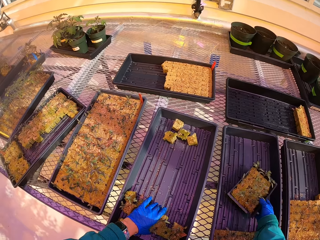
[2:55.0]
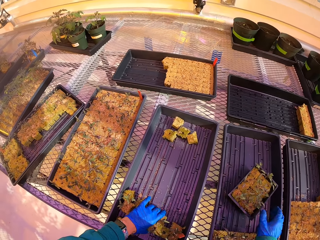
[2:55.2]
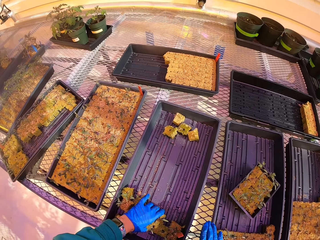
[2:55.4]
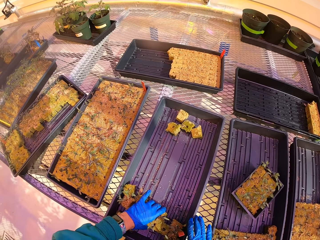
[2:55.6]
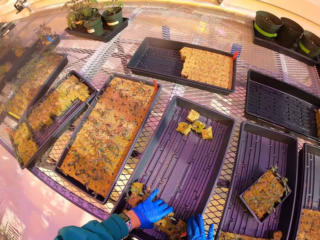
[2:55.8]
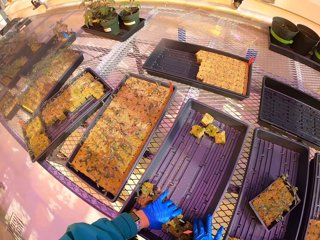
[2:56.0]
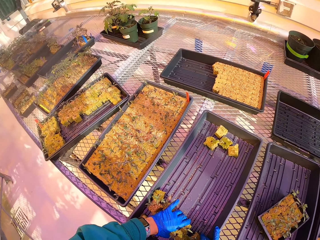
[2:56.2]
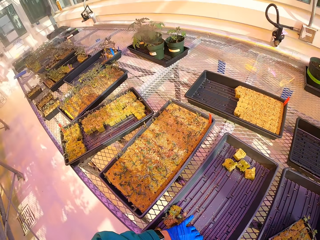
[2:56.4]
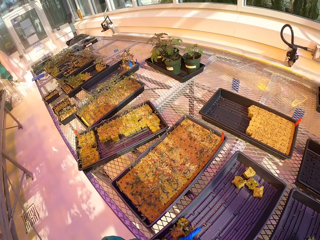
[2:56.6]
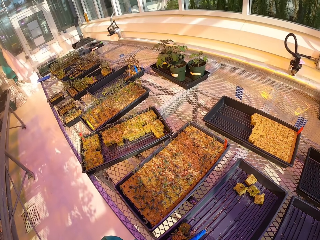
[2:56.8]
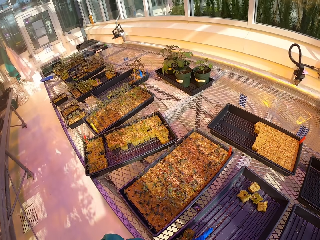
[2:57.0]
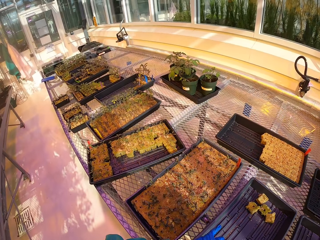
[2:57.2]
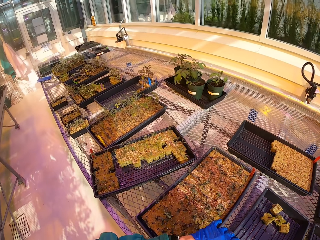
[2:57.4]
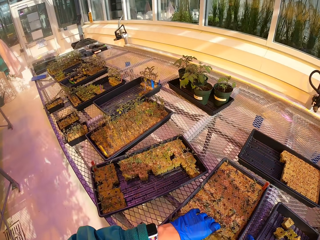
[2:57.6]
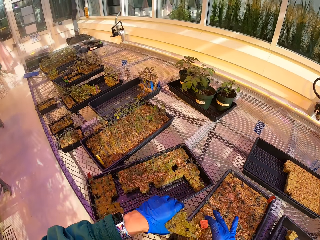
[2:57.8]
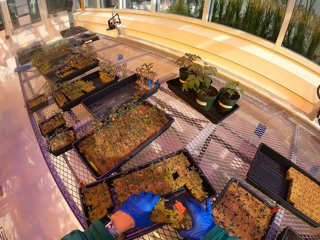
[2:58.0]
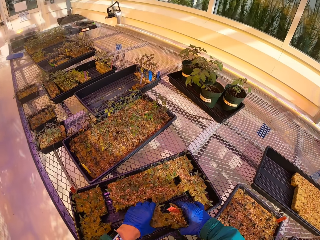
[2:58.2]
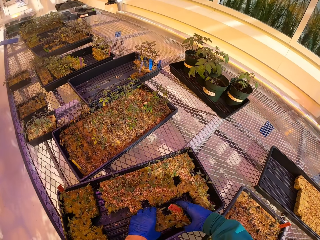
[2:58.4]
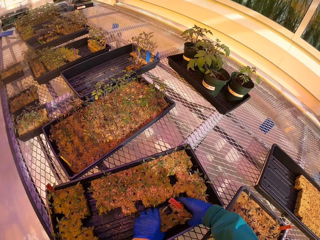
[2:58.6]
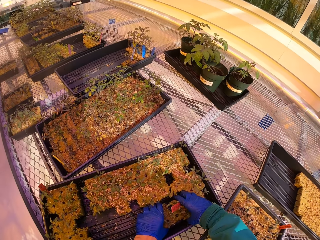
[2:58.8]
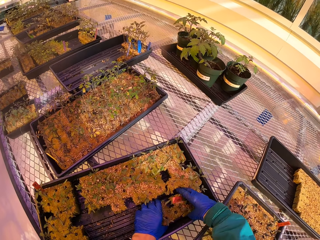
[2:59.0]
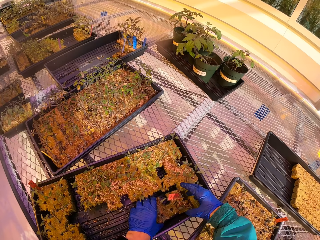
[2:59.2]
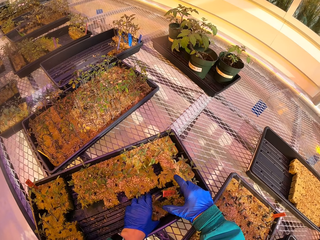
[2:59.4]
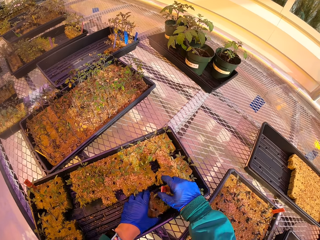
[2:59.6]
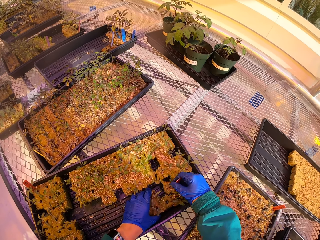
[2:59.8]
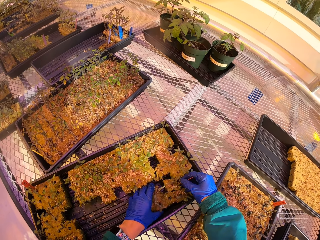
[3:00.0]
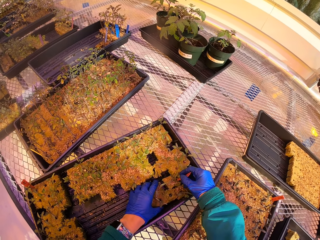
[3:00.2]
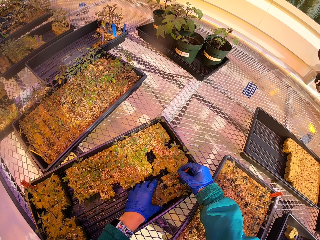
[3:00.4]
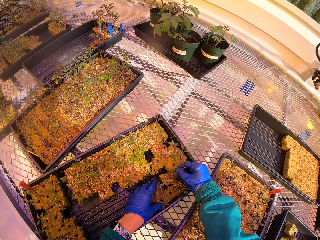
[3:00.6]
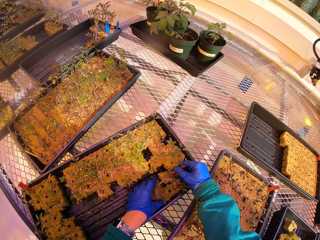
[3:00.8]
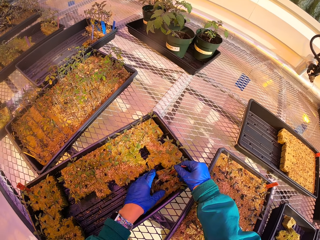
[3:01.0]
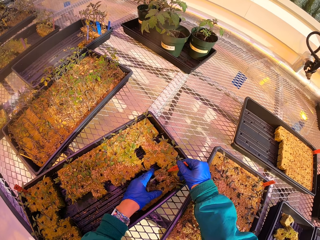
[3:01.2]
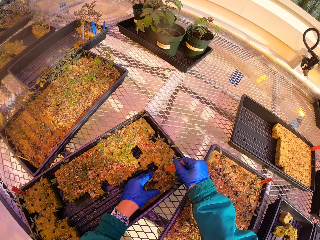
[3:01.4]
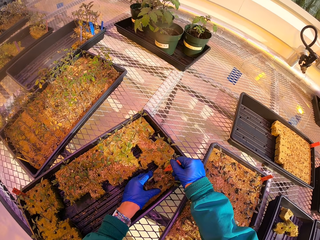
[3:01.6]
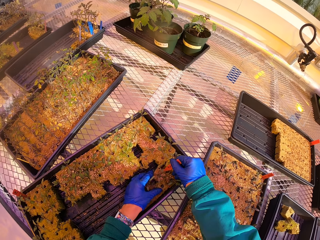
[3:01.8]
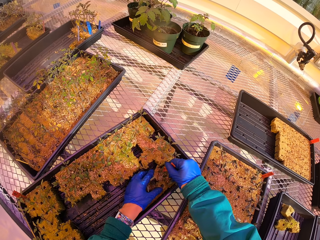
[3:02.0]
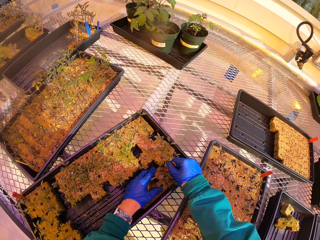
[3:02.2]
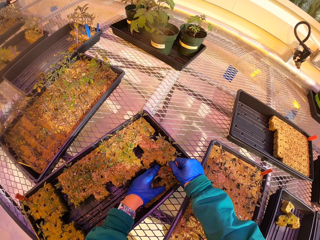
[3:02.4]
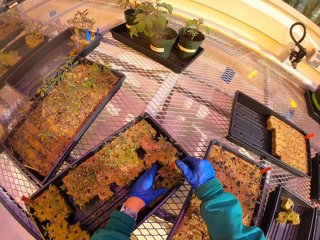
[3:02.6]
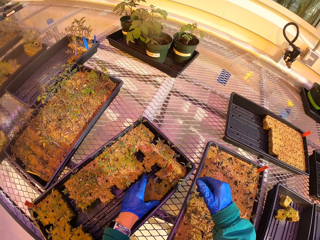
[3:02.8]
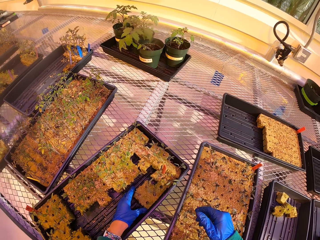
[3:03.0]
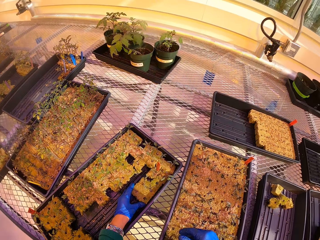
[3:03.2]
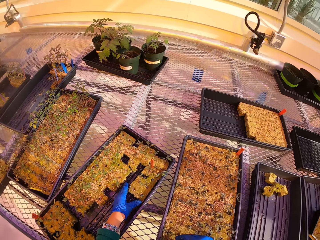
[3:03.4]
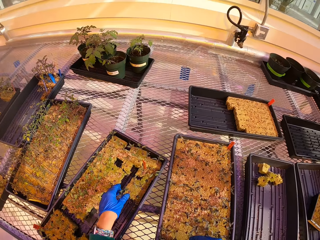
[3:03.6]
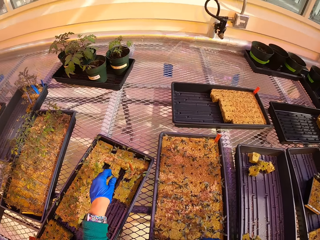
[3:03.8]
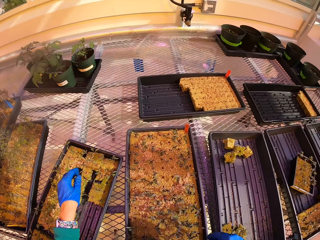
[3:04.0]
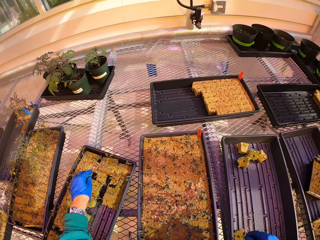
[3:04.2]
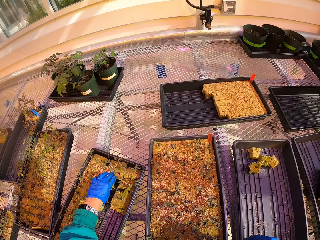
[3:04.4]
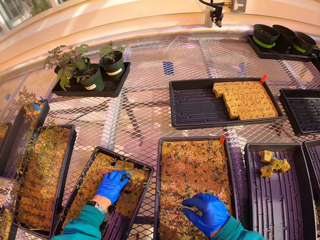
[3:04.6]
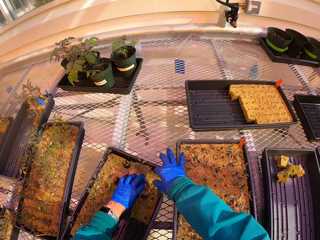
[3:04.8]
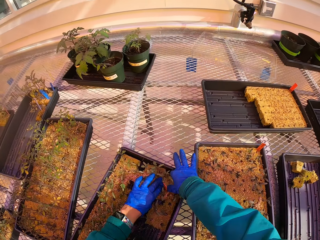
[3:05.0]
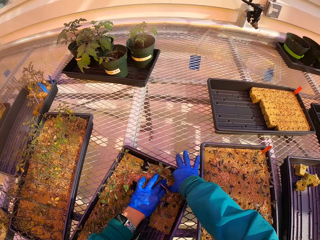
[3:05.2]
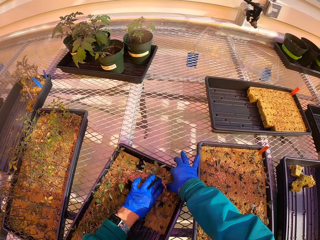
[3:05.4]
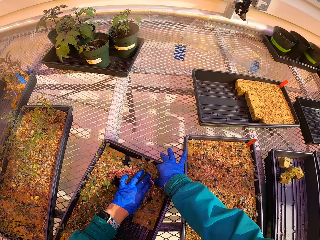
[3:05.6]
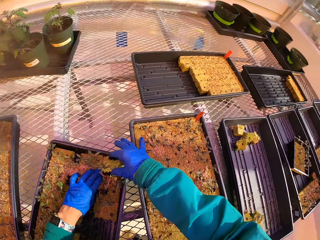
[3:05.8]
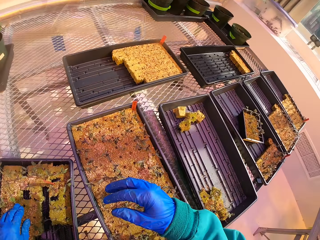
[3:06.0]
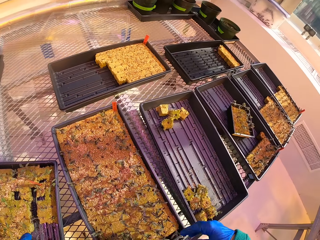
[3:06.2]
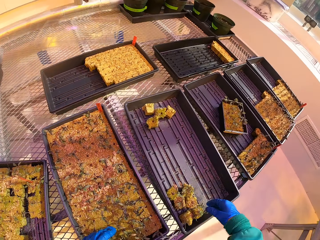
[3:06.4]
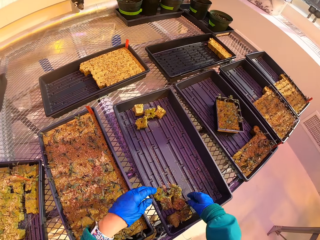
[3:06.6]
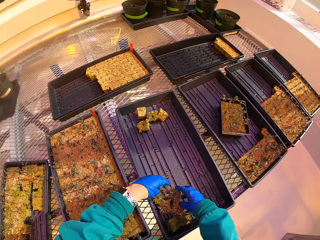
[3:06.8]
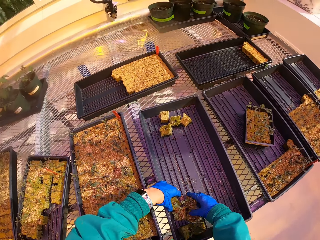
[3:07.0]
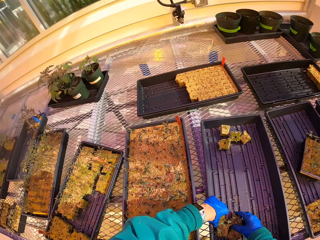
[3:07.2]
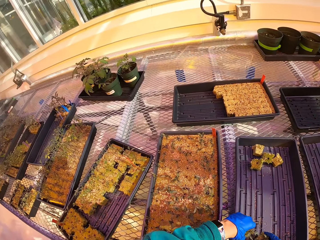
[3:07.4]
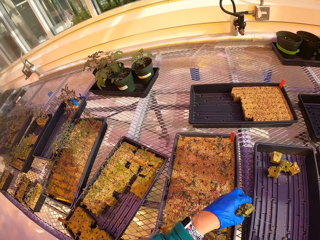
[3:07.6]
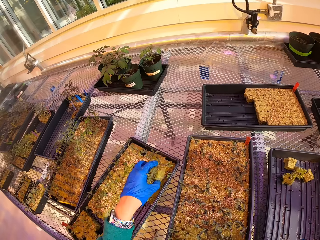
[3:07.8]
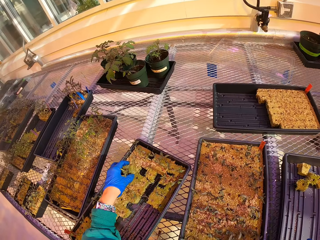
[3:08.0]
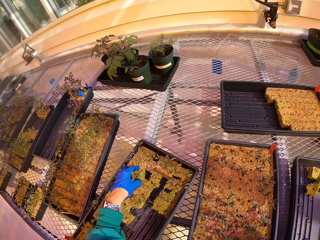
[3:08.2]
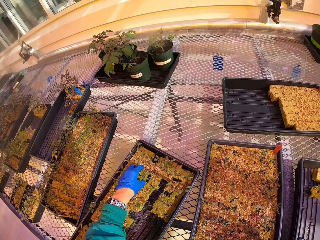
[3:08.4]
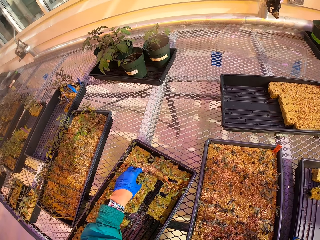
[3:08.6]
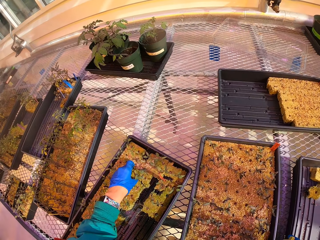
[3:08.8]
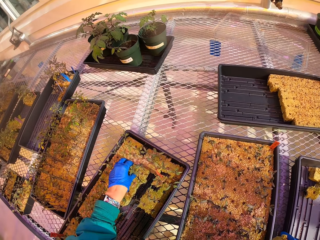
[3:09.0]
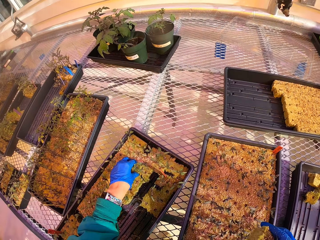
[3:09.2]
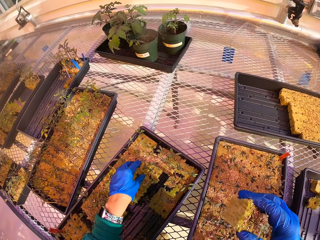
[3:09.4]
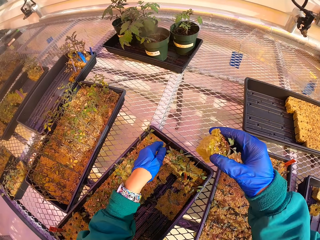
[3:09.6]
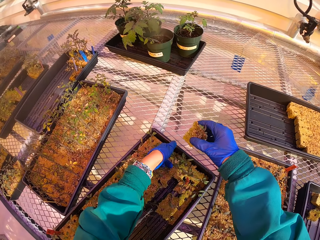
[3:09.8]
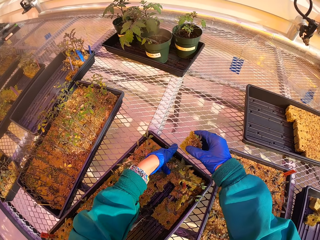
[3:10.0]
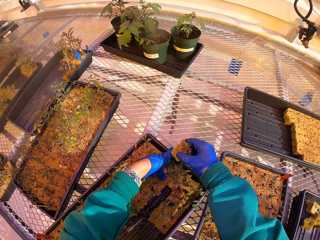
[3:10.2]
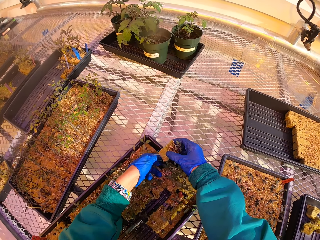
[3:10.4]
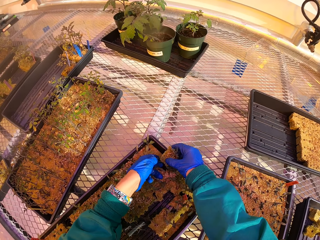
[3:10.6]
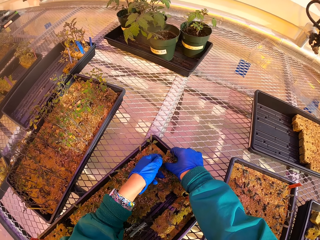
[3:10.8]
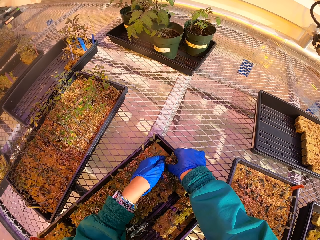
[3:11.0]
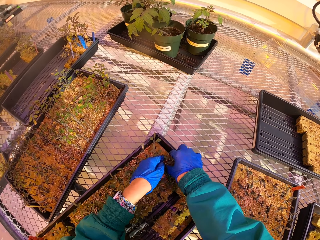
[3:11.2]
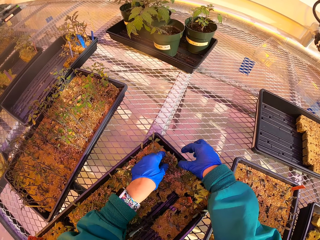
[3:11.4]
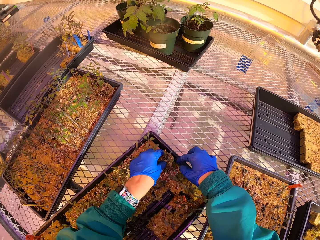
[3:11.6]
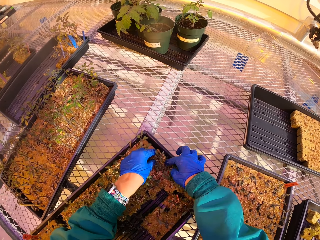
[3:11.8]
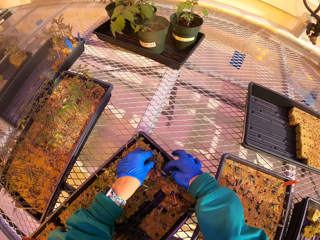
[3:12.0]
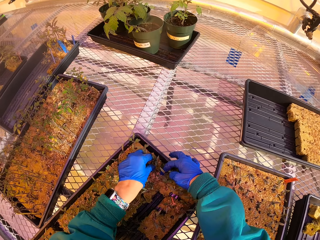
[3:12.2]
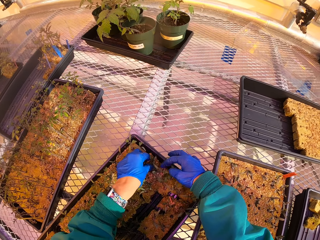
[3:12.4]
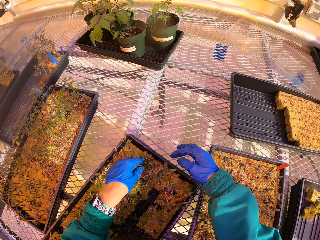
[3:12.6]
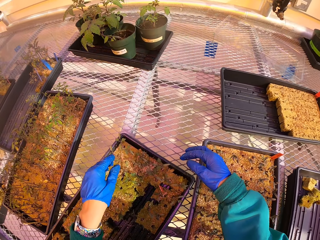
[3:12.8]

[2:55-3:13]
The camera wearer drops the bowl of plants. They move a plant from a tray to another tray. They adjust the plants. They move the plant from the tray to the other tray.

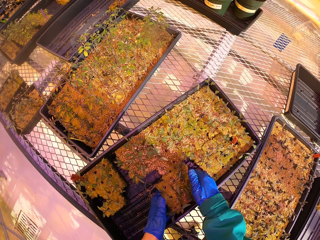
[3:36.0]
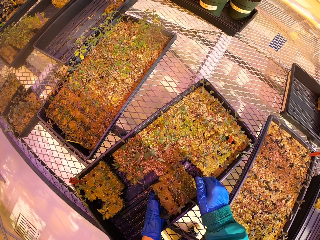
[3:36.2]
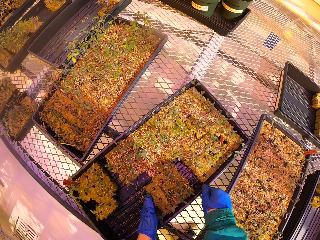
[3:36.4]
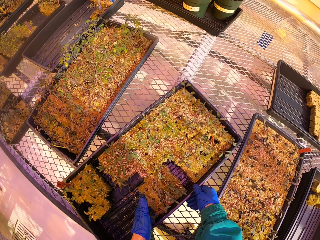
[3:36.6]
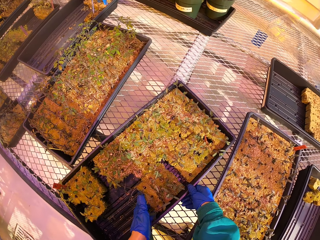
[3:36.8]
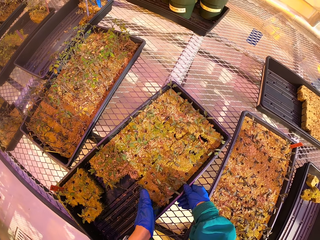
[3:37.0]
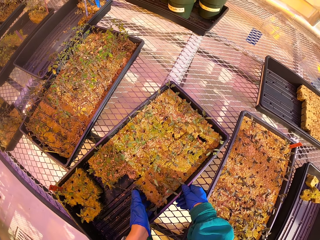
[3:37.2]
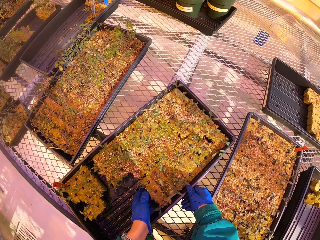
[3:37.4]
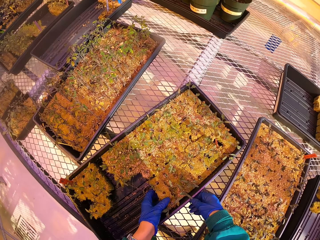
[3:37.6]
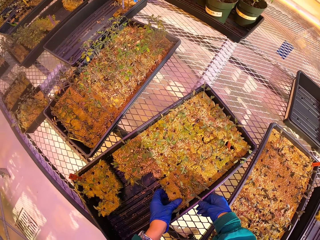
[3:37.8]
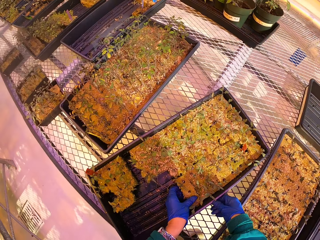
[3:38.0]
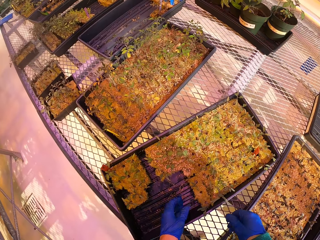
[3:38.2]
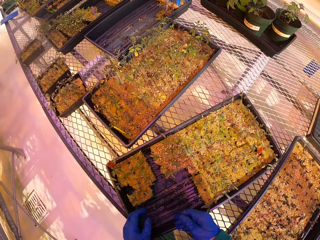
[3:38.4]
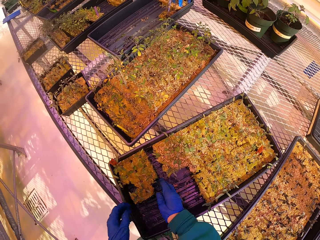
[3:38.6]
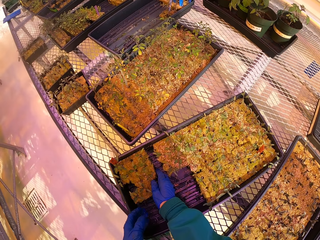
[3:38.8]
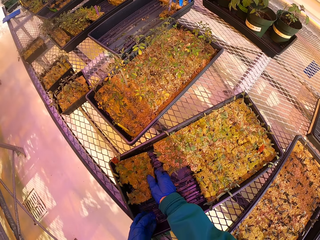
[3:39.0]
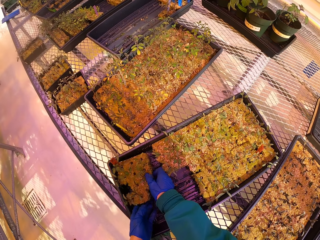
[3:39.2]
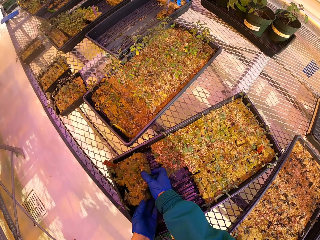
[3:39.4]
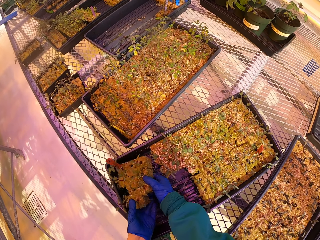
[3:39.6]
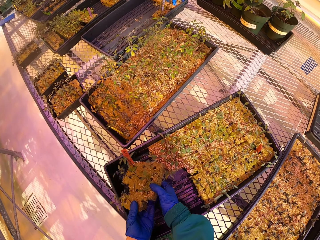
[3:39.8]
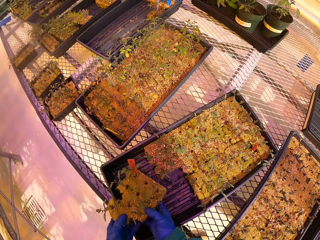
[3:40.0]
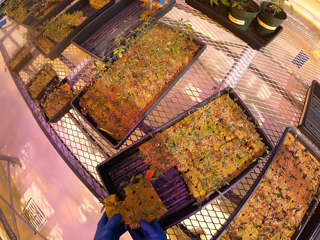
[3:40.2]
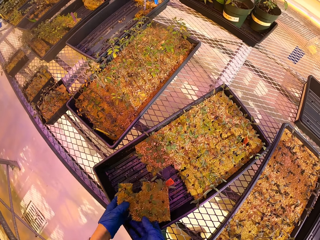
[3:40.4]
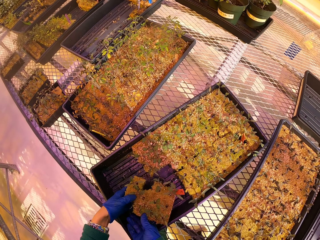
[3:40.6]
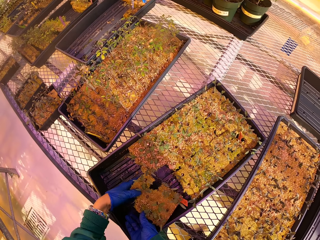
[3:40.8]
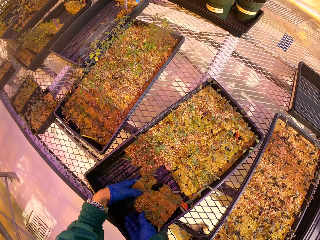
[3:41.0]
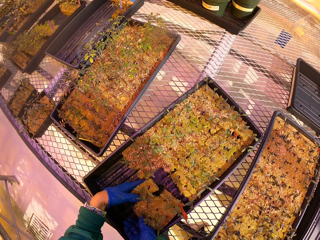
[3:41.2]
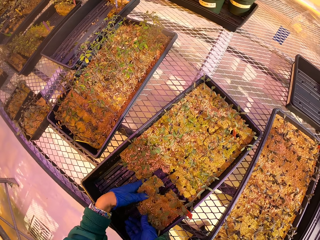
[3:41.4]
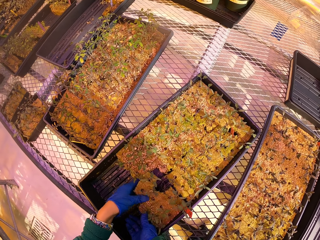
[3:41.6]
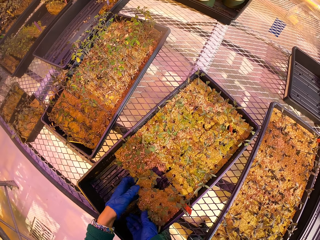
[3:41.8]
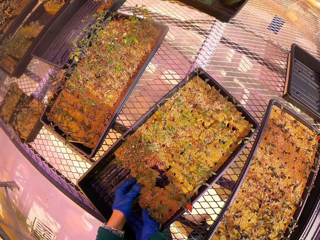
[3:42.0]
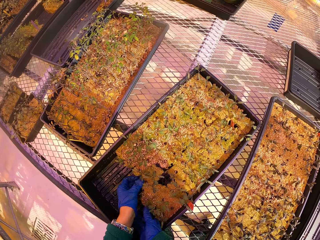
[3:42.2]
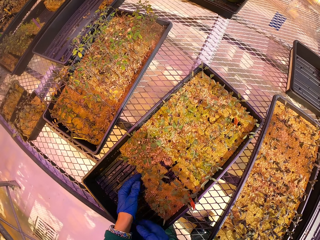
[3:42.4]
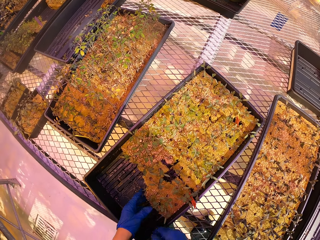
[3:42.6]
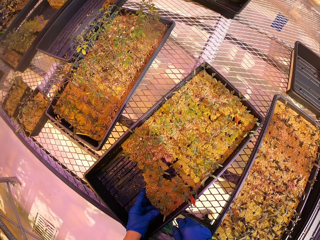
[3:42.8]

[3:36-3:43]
The camera wearer shifts the plants in the tray.
